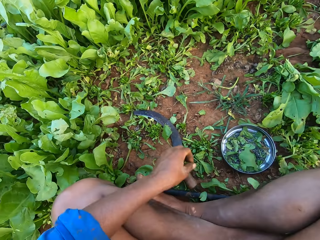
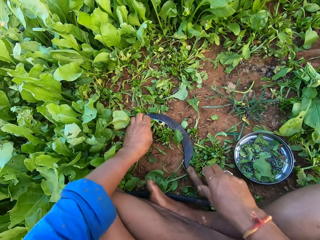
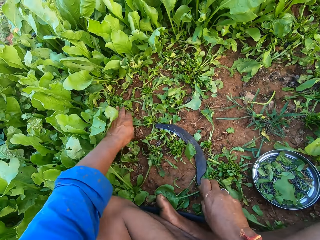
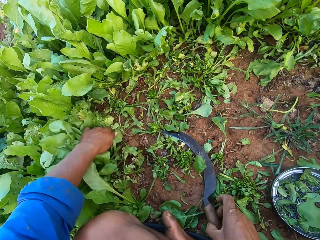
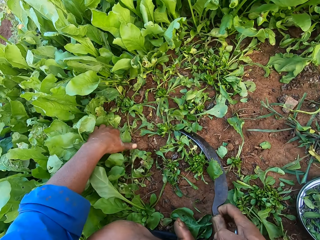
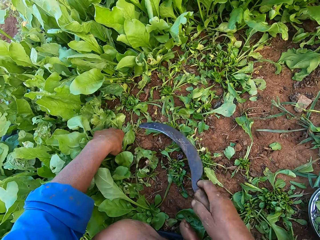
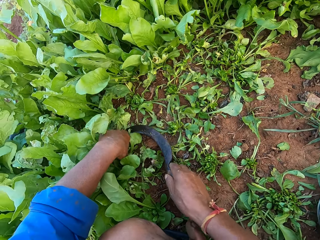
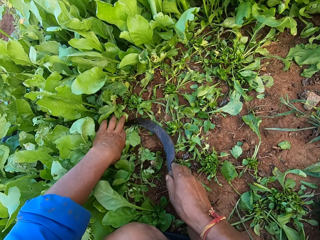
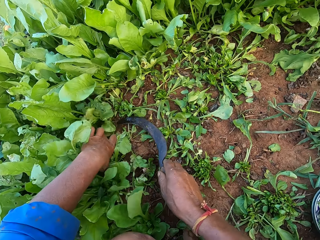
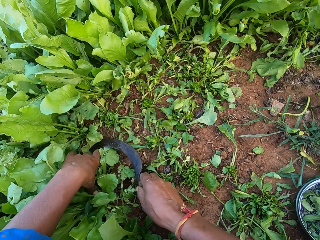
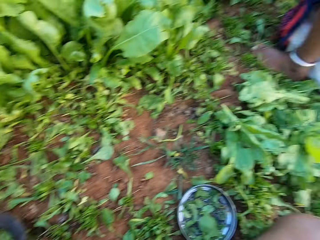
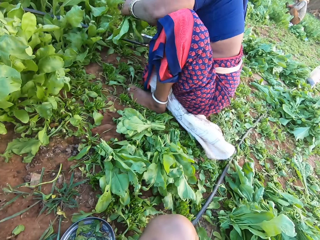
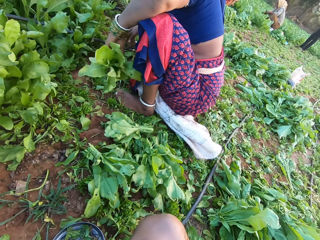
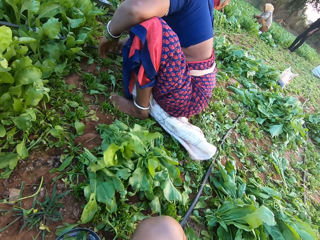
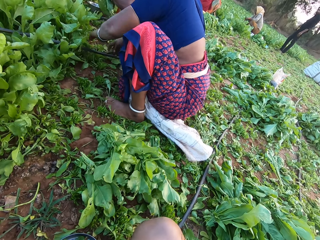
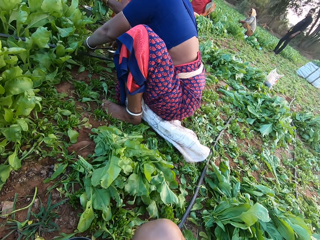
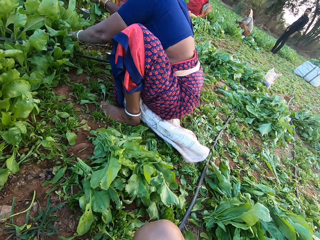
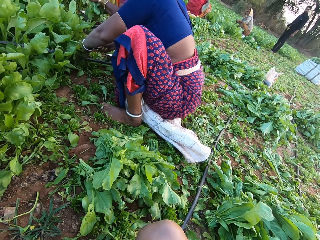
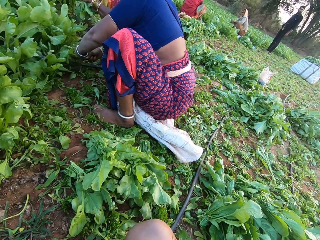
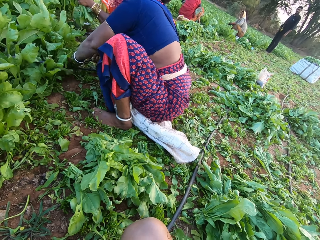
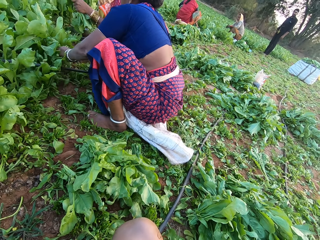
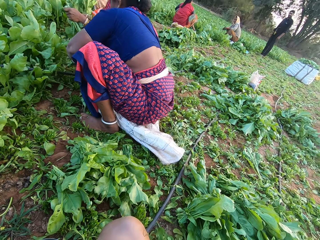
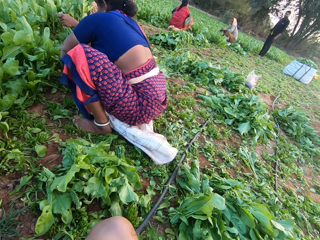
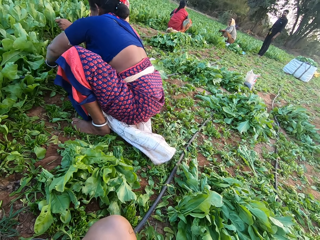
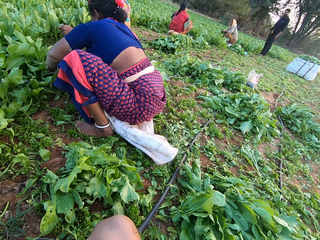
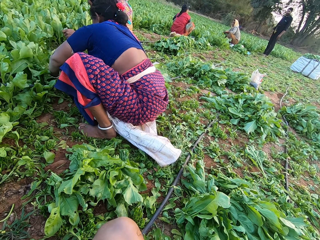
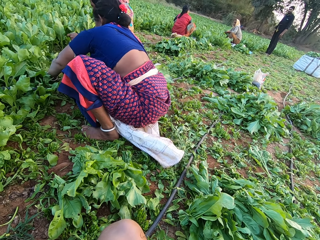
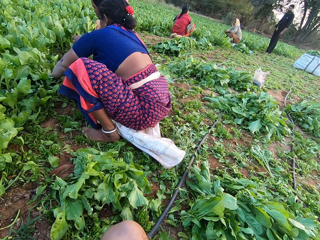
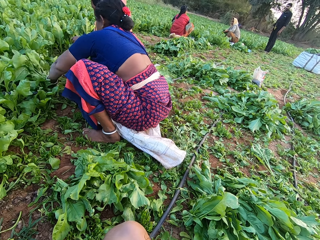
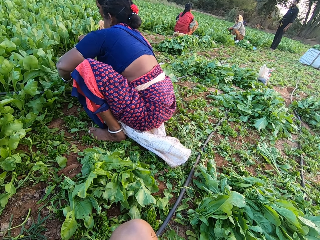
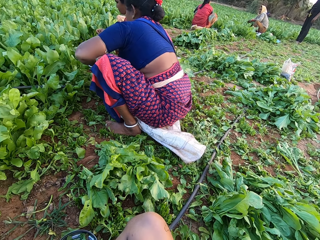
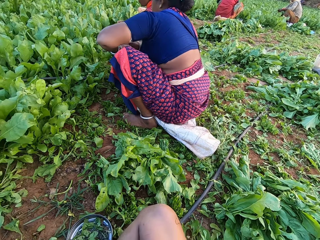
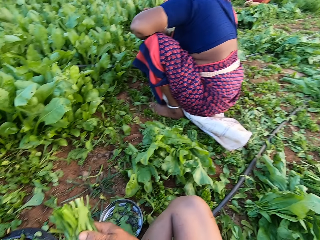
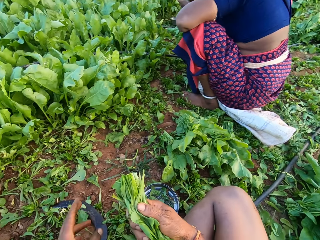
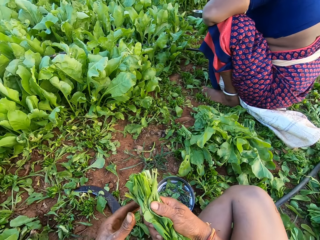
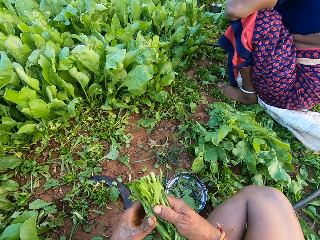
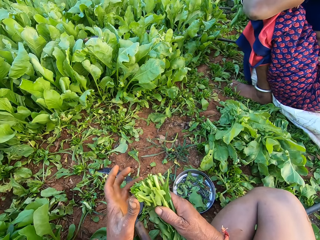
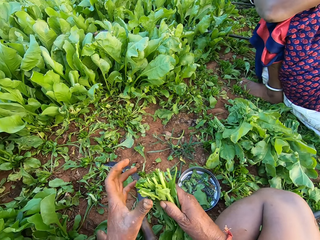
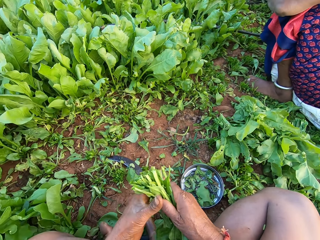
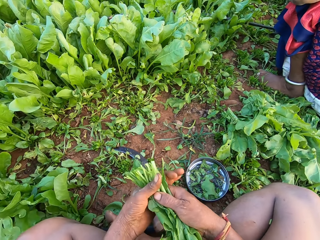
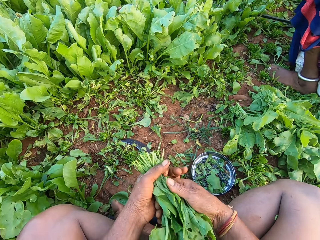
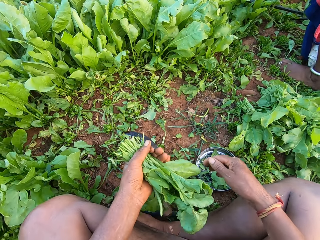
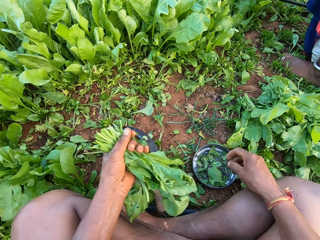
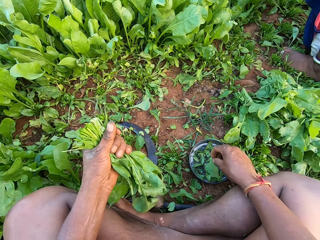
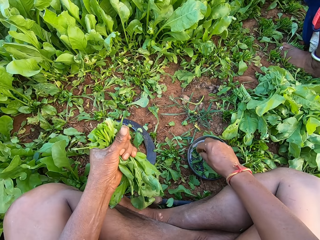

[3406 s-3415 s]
The camera wearer passes the spinach leaves from his left hand to his right hand. He puts down the spinach. He picks up the sickle from the ground with his right hand. He holds some spinach leaves on the ground with his left hand. He cuts the spinach leaves with the sickle in his right hand. He interacts with a man. A woman drops some spinach leaves on the ground with her left hand and picks up the sickle from the ground with her right hand. Another woman holds some spinach leaves in her left hand. The first woman holds some spinach leaves on the ground with her left hand and cuts the spinach leaves with the sickle in her right hand. The camera wearer looks around the garden. He passes the spinach leaves from his right hand to his left hand. He holds the spinach.

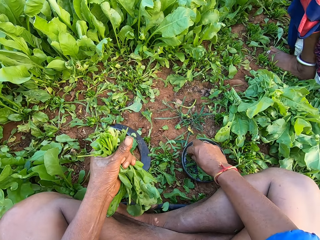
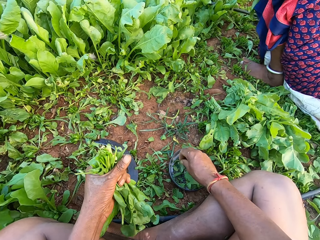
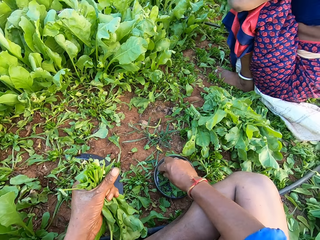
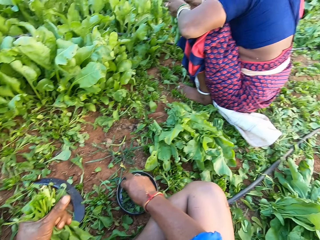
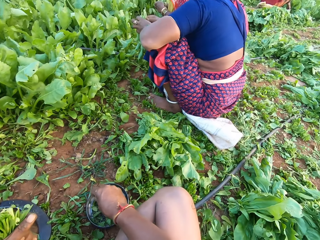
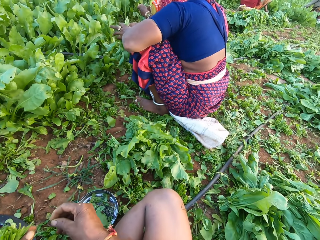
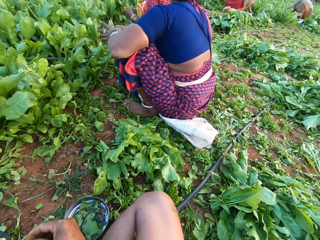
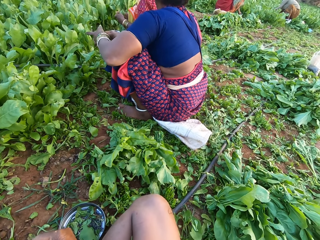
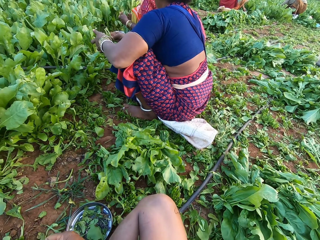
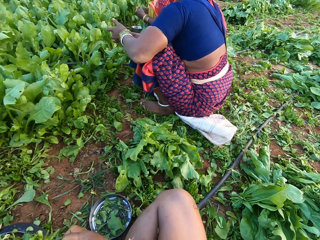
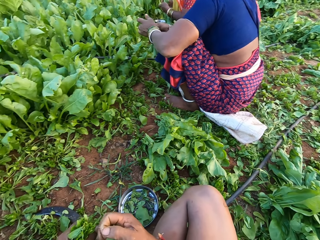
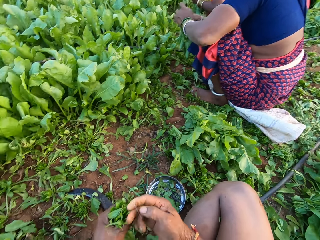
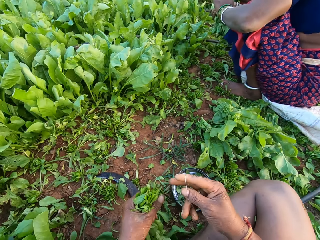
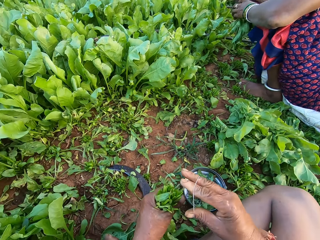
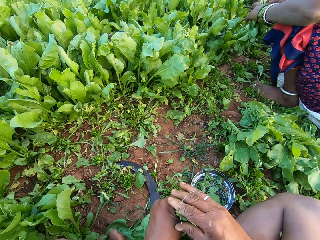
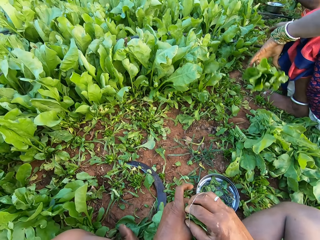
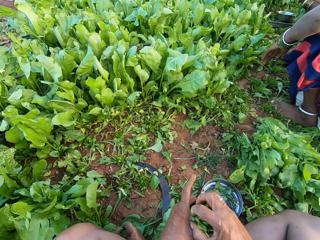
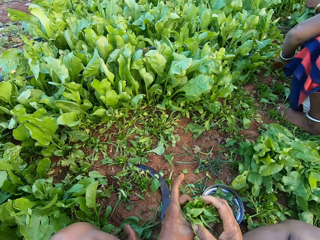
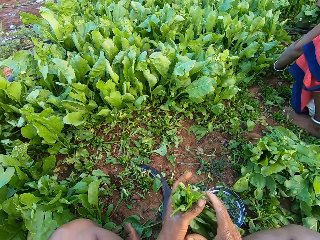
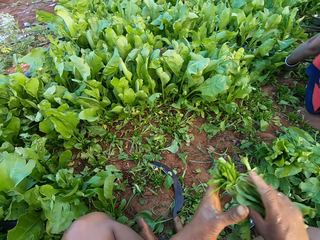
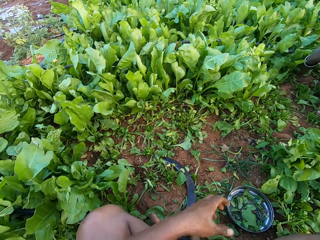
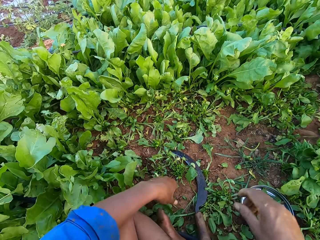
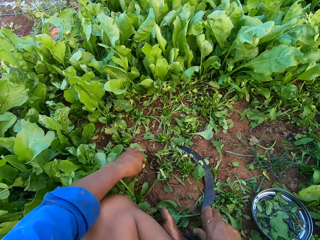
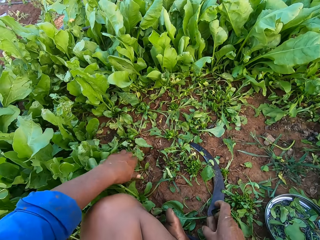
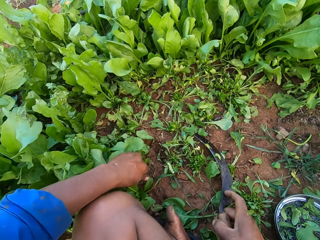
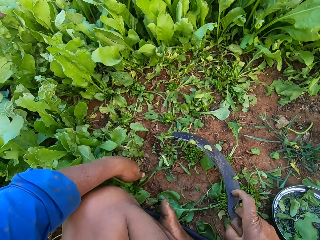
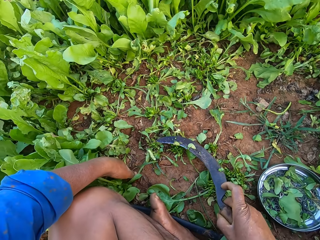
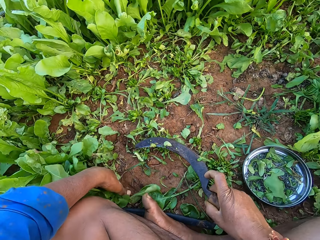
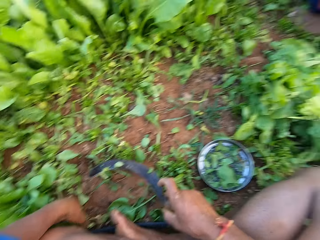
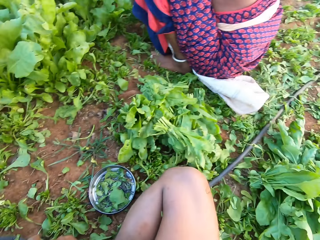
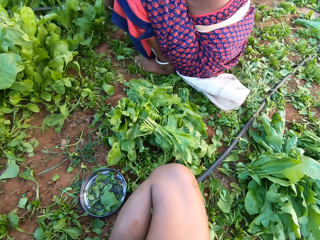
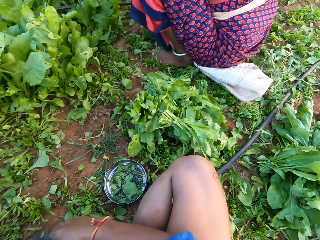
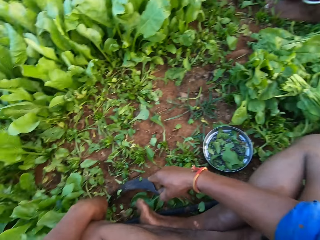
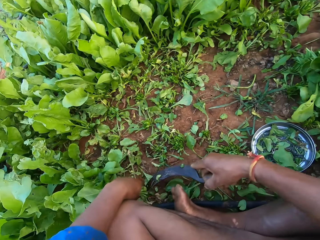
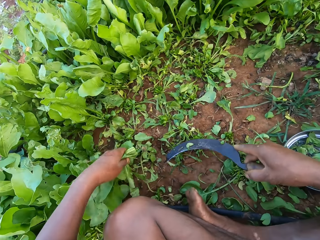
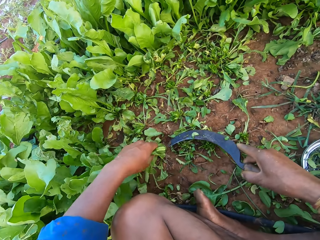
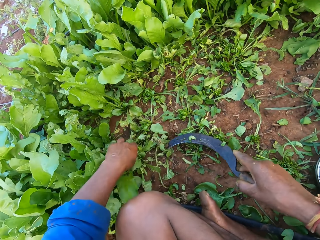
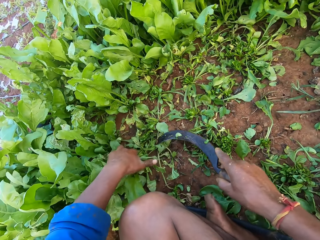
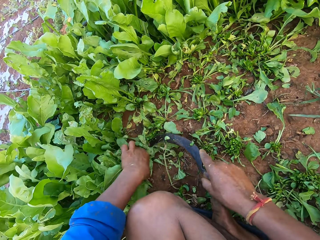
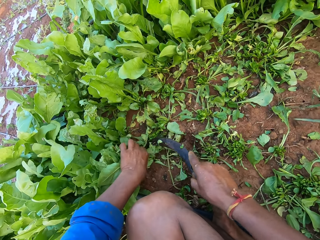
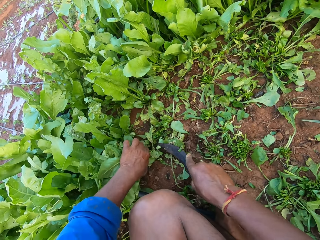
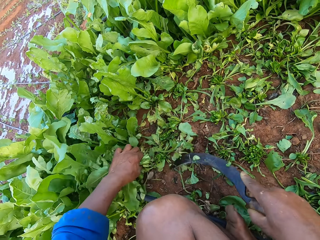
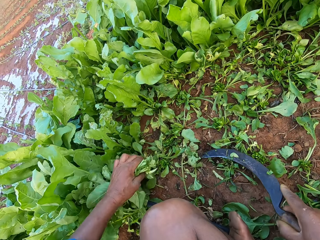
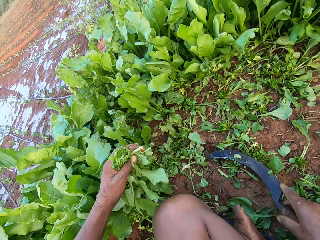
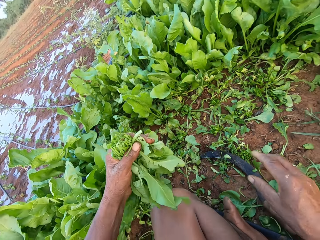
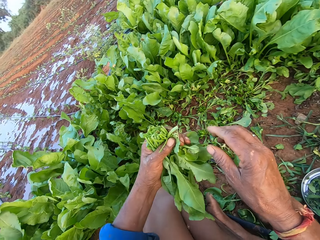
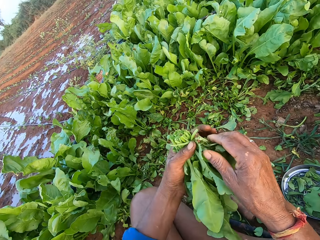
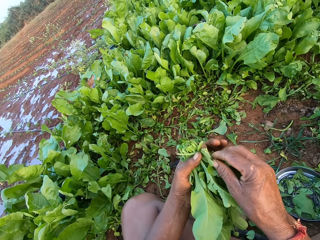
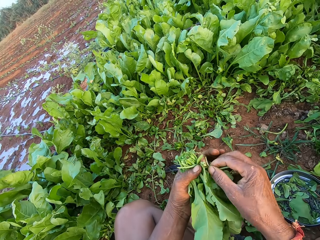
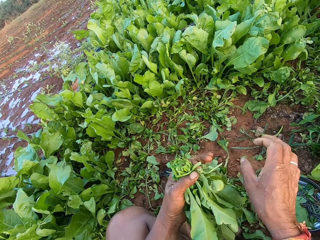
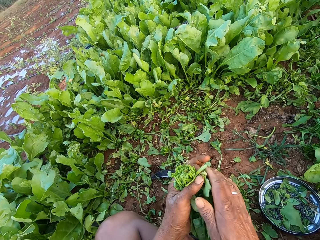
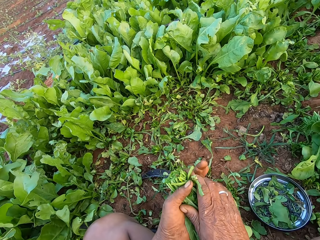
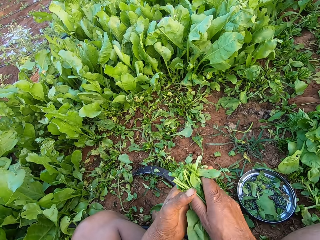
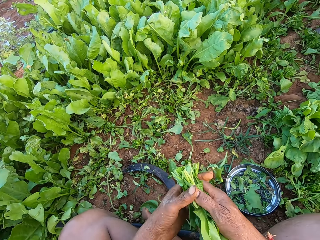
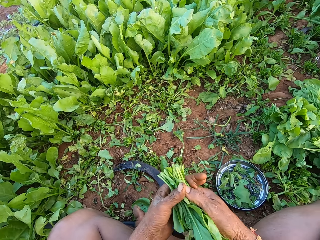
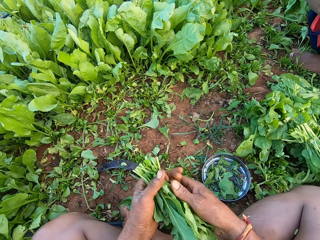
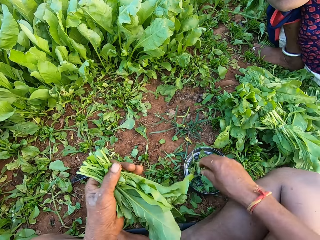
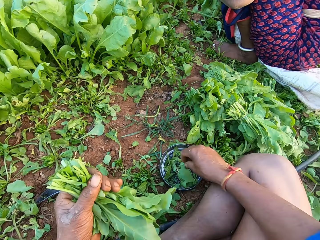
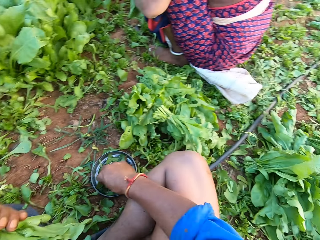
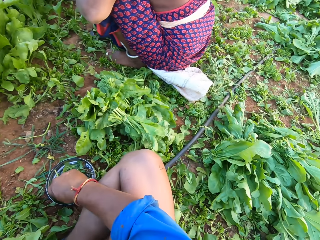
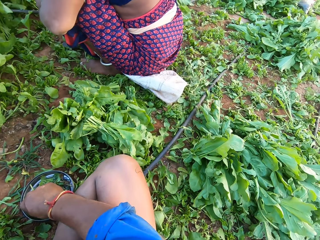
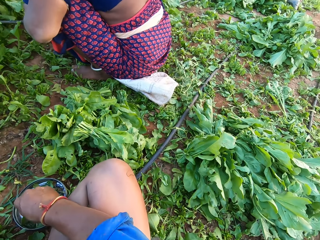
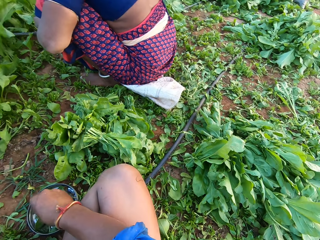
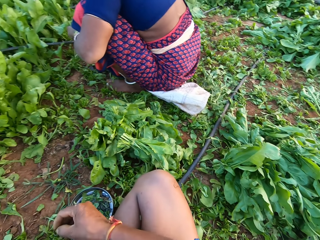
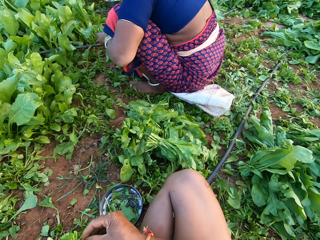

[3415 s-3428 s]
The camera wearer picks up a rubber band from the plate with his right hand. A woman ties the spinach leaves with a rubber band in both hands. The camera wearer ties the spinach leaves with the rubber band in his right hand. The woman drops the spinach leaves on the ground with her left hand. The camera wearer passes the spinach leaves from his left hand to his right hand. He puts down the spinach. He picks up the sickle from the ground with his right hand. He holds some spinach leaves on the ground with his left hand. He cuts the spinach leaves with the sickle in his right hand. He drops the sickle on the ground with his right hand. He holds the spinach. He picks up a rubber band from the plate with his right hand.
